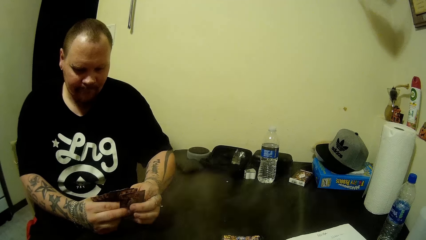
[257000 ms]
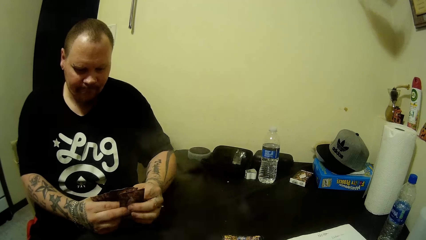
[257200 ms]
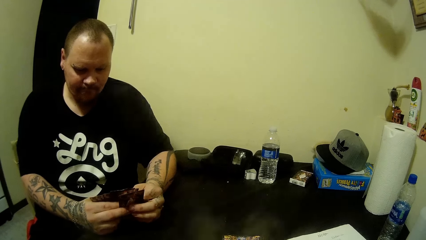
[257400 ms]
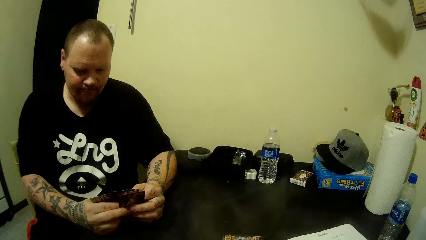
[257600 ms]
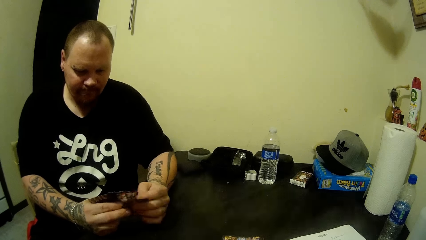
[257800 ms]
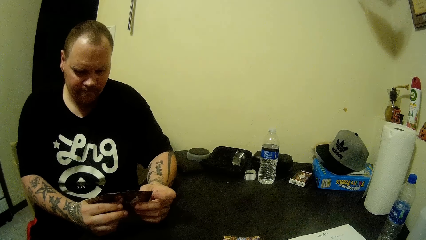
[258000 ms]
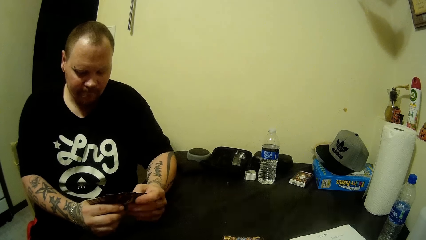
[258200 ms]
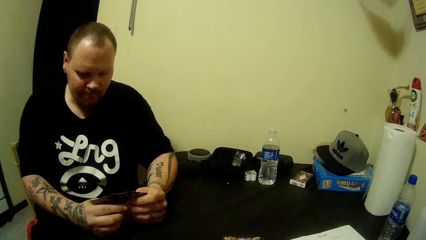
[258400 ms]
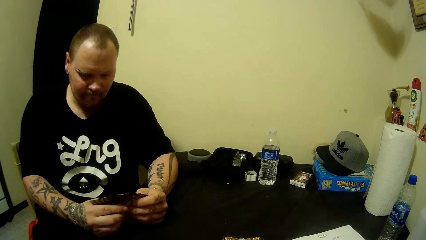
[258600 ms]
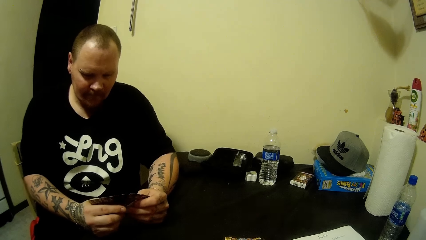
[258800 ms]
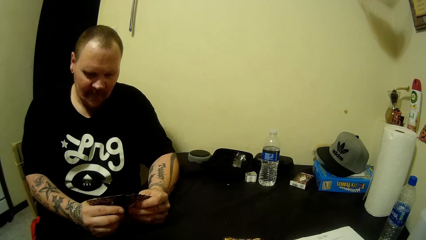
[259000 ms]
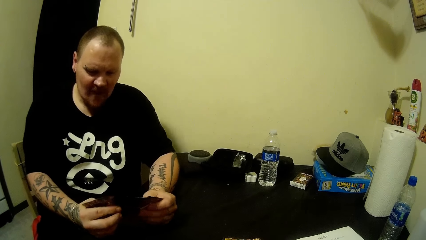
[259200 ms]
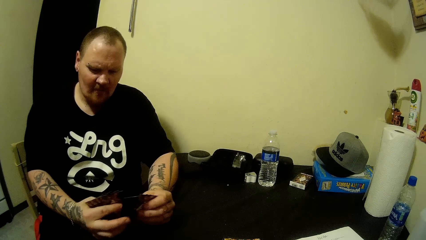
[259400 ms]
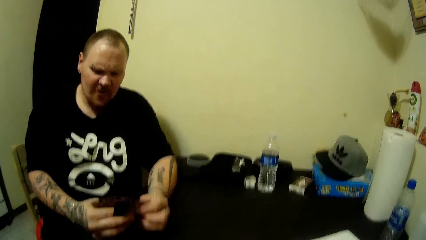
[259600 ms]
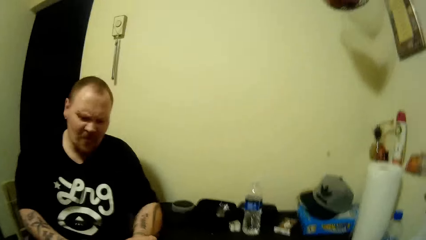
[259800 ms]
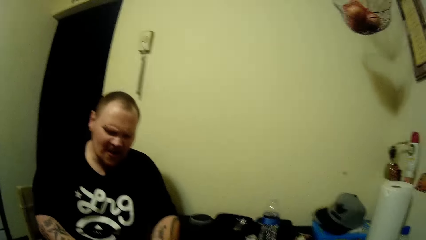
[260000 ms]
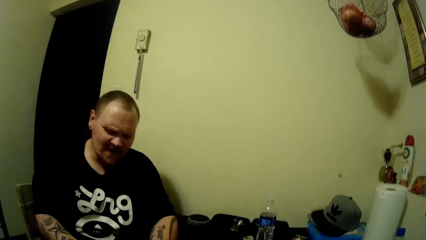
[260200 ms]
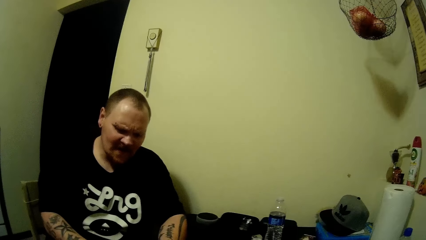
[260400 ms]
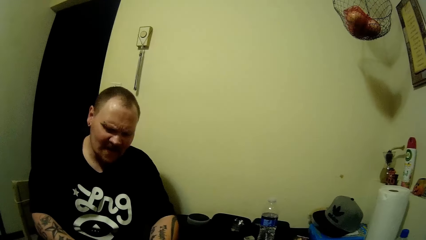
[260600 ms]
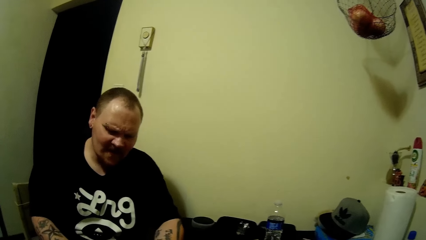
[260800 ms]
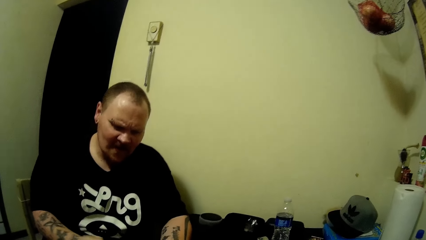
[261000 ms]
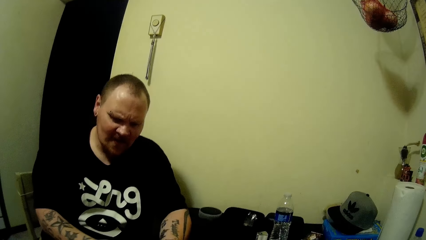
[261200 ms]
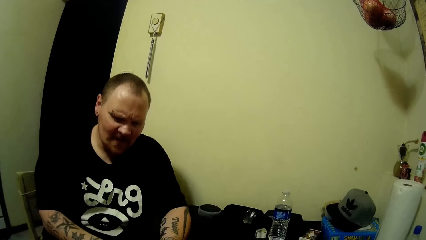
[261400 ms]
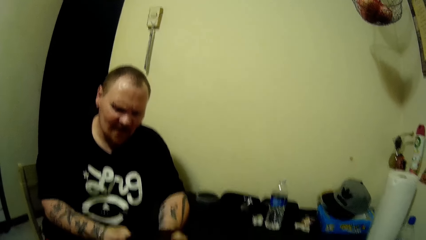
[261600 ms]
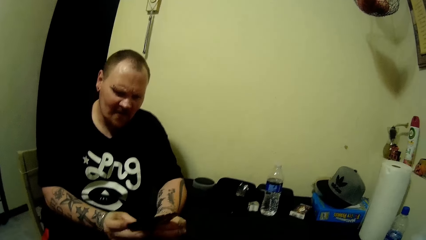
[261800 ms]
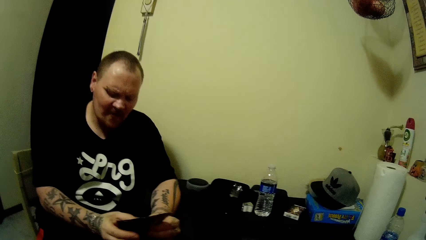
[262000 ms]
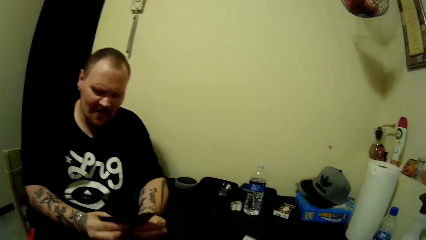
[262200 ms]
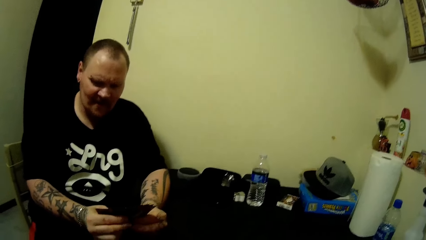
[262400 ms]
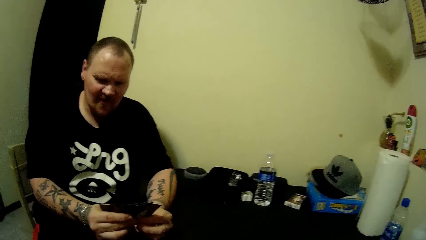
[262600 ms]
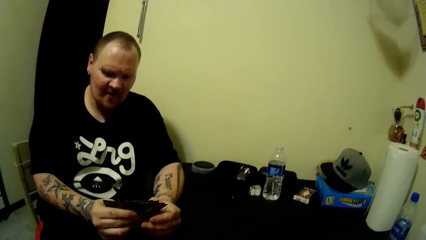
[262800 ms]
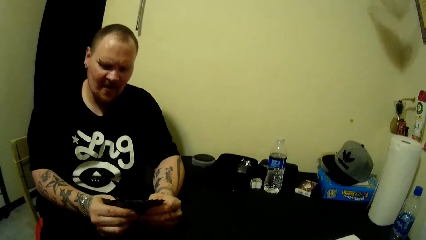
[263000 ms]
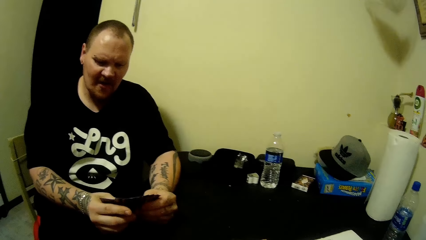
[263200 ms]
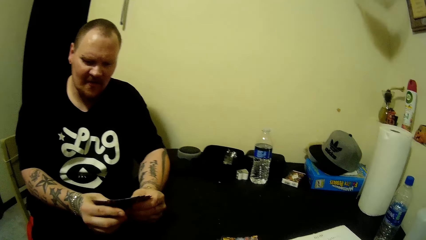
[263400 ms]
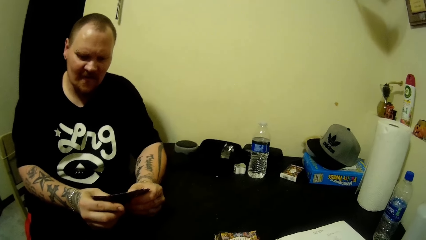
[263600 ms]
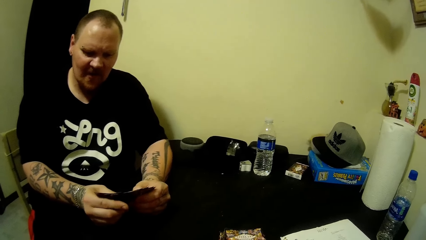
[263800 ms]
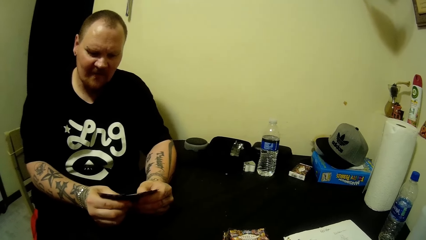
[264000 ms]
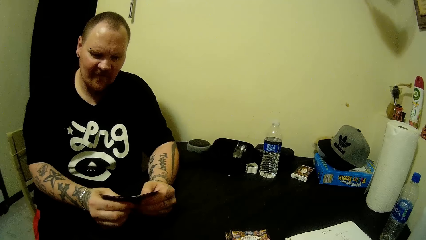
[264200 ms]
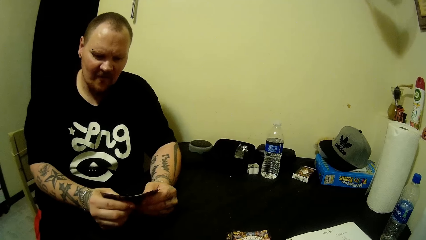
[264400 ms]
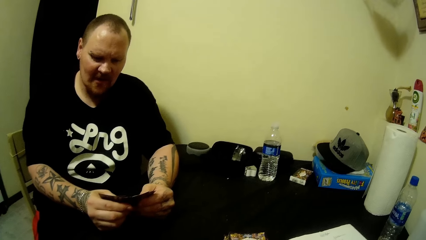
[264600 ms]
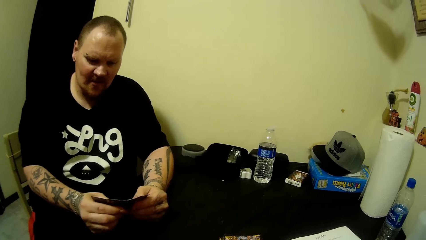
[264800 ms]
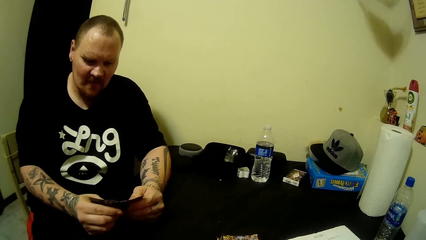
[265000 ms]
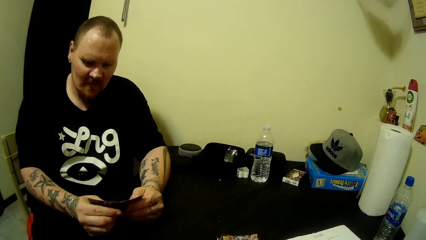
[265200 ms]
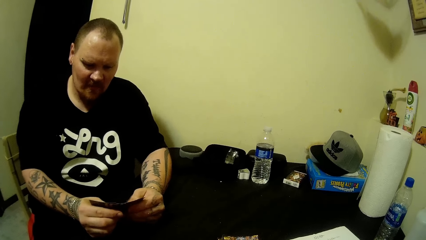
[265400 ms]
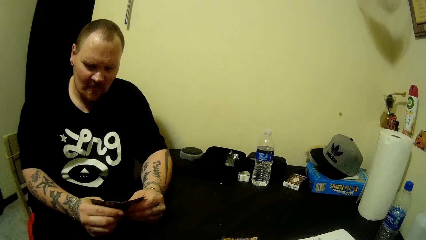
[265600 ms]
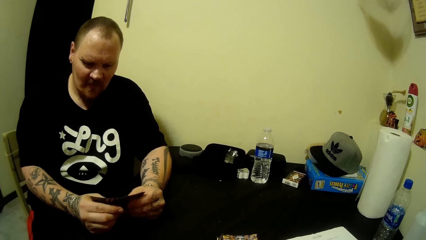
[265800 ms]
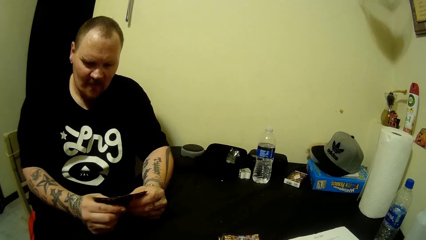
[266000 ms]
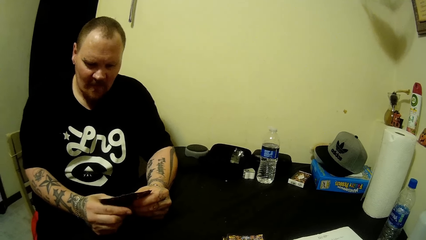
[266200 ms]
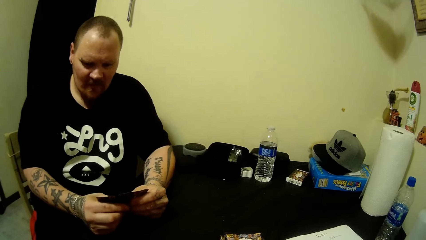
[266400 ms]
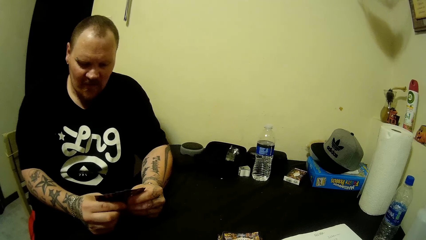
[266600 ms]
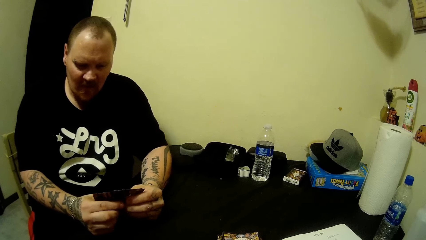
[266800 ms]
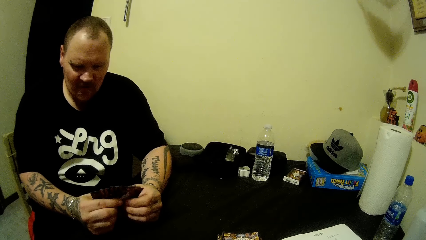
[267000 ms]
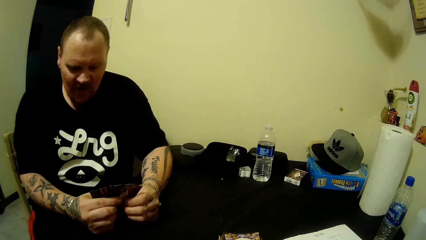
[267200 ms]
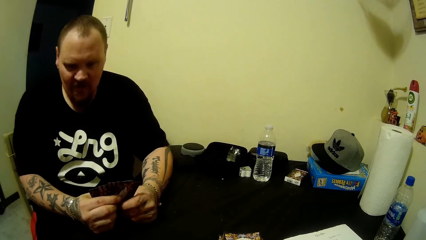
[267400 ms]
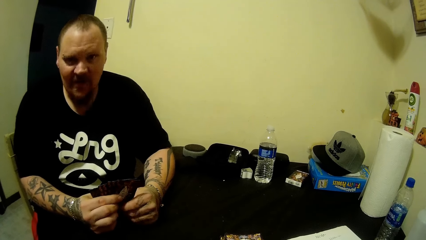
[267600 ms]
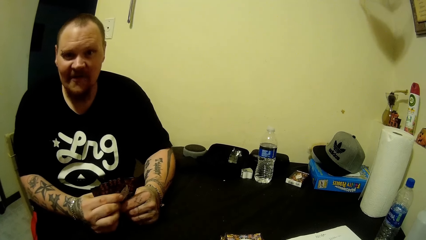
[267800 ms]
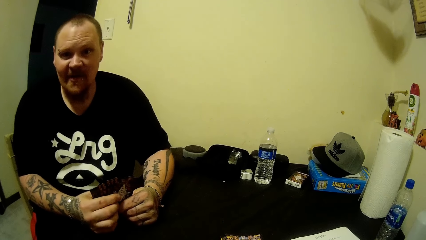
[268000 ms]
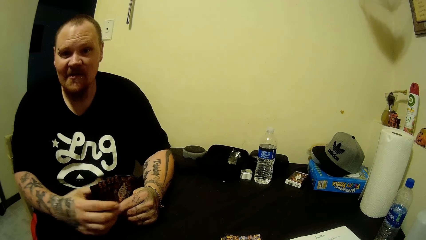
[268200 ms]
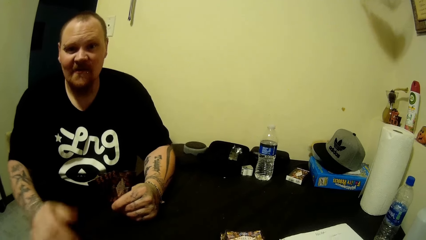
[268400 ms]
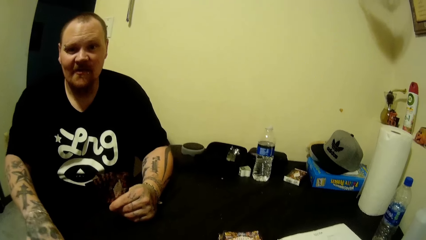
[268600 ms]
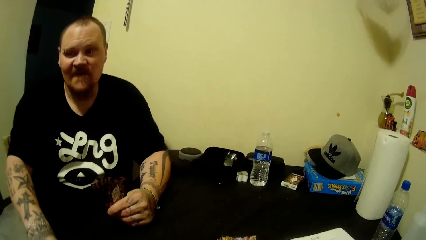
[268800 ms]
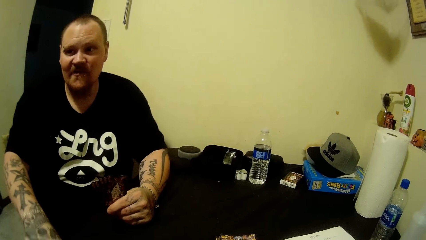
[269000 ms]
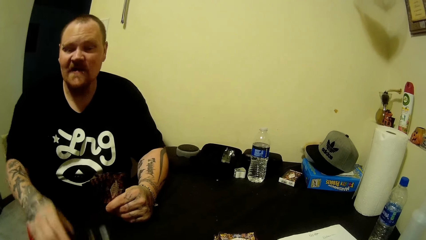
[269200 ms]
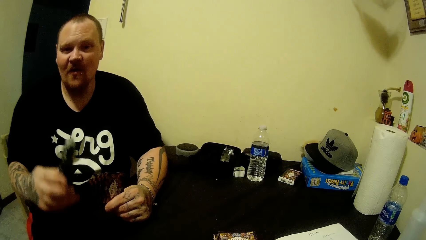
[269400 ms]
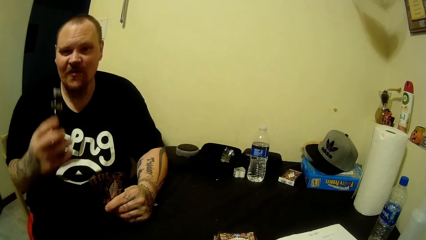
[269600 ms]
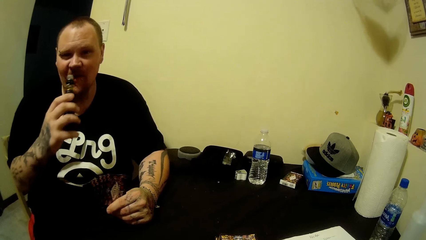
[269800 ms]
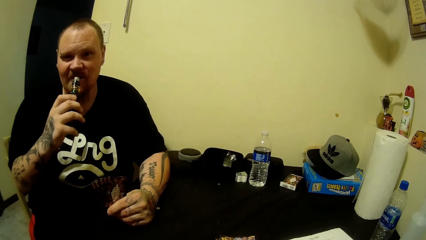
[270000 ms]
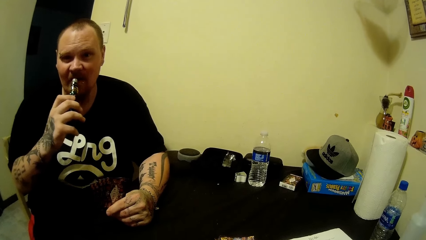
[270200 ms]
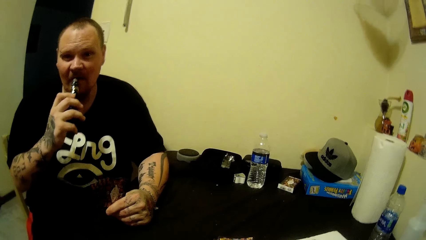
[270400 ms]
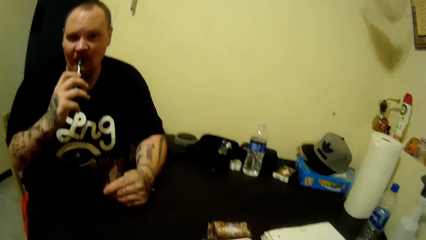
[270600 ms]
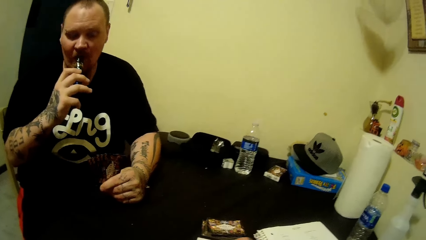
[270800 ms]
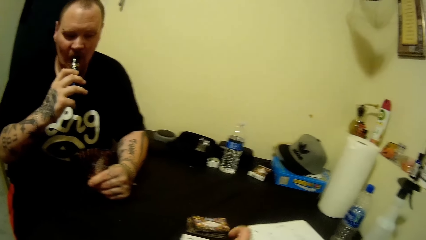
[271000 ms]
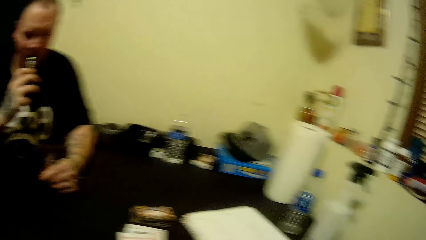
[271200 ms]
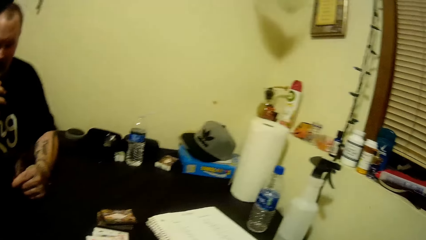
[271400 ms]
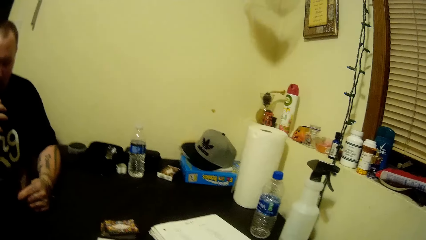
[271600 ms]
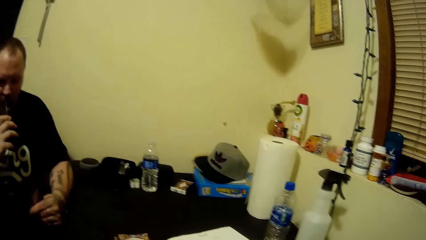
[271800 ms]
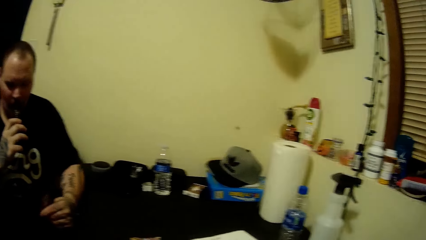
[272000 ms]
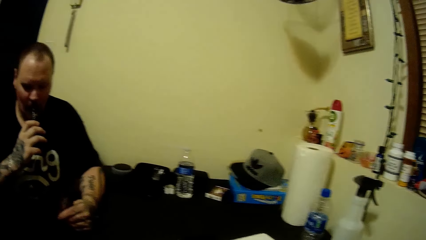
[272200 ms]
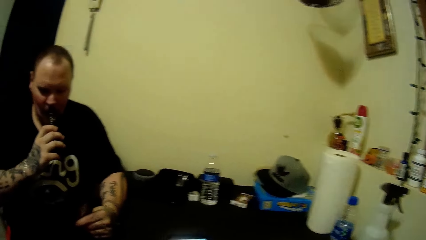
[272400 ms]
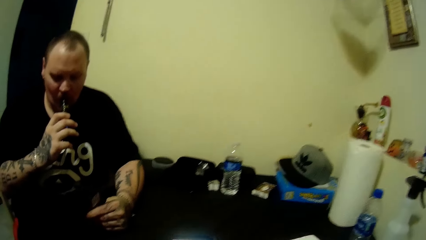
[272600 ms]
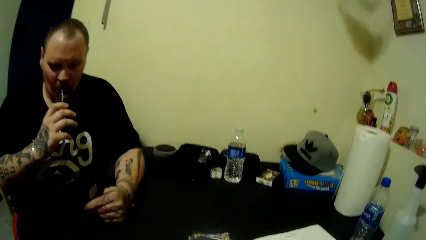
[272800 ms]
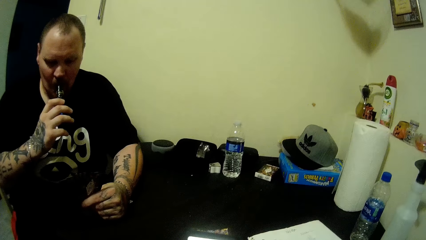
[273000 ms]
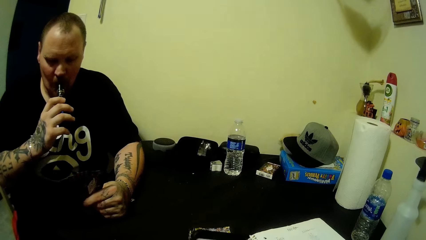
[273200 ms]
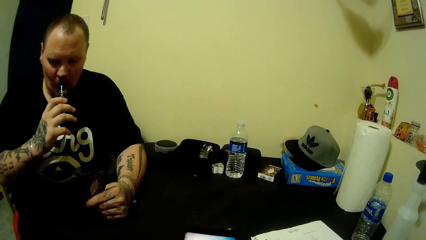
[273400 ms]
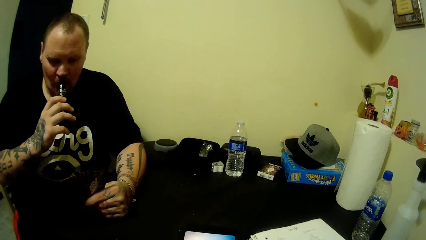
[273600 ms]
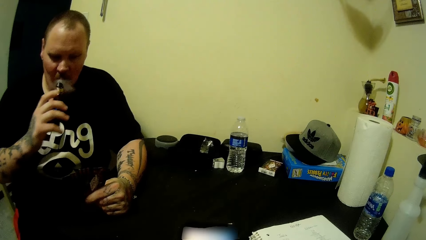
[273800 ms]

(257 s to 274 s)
The camera wearer talks to a man. The man picks the tobacco from the table with his right hand and smokes the tobacco. The camera wearer looks around.
